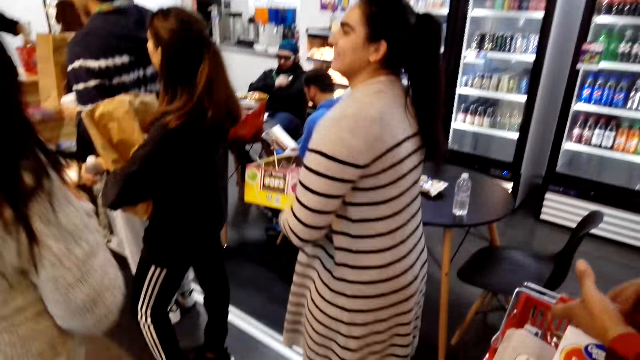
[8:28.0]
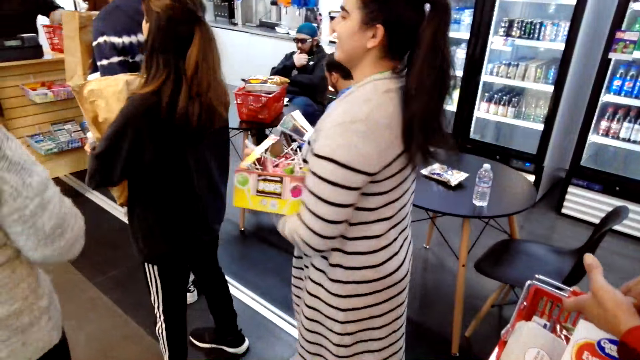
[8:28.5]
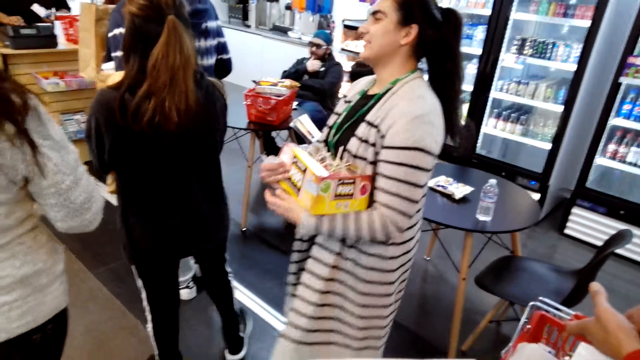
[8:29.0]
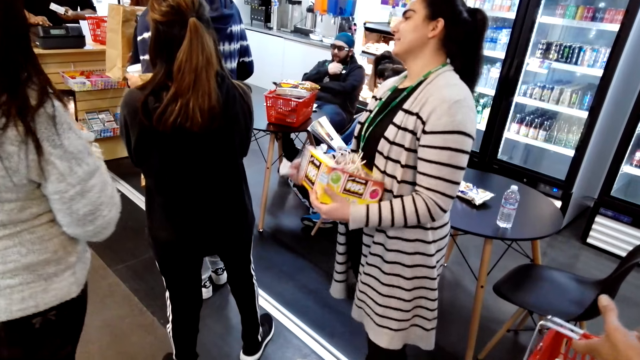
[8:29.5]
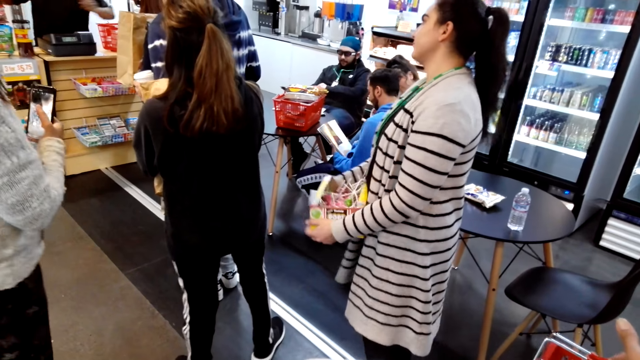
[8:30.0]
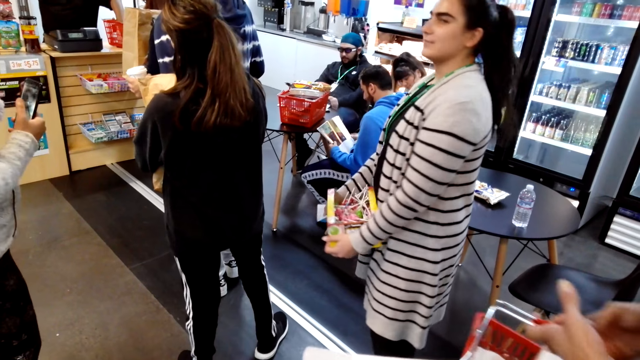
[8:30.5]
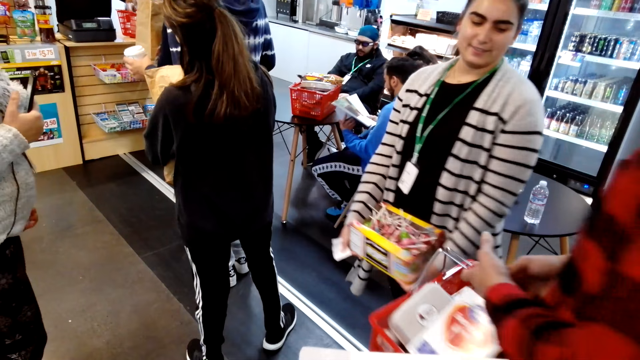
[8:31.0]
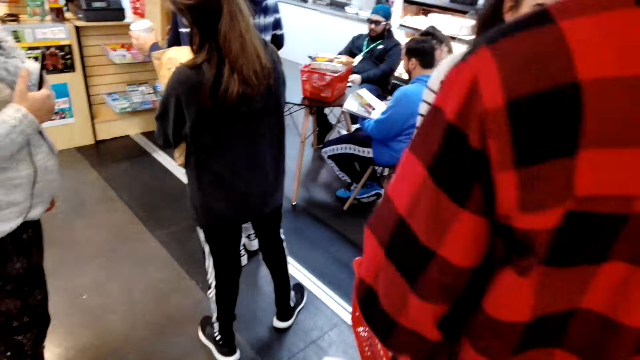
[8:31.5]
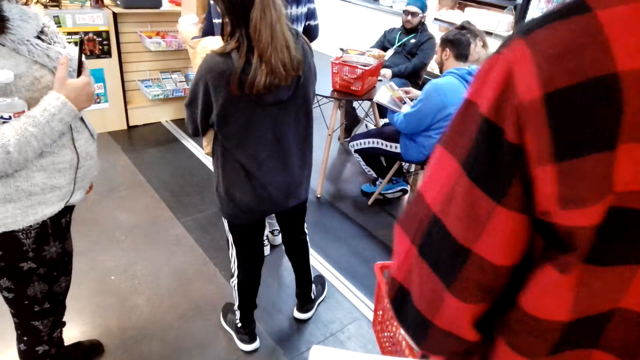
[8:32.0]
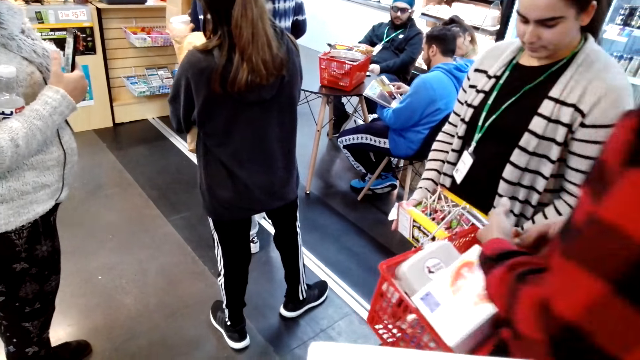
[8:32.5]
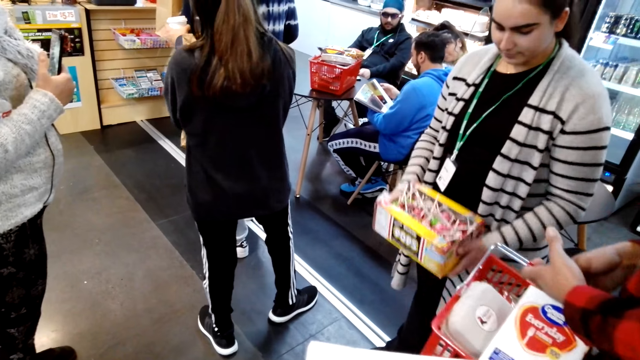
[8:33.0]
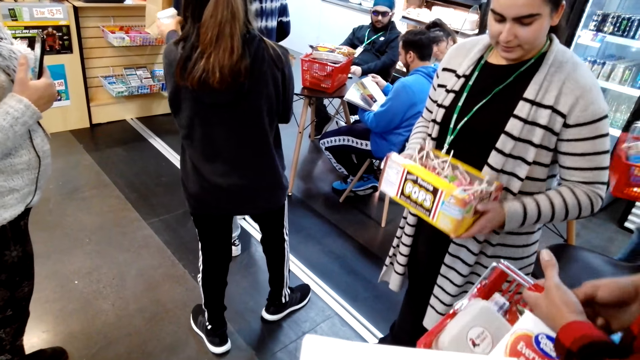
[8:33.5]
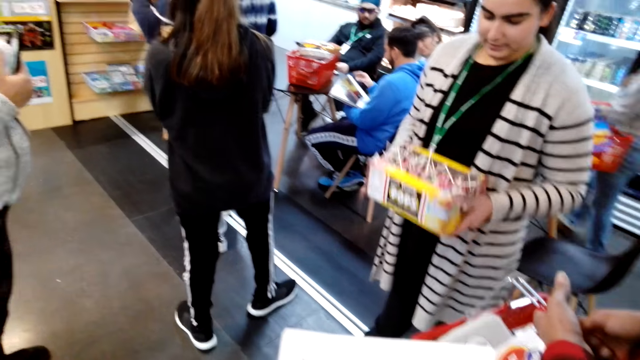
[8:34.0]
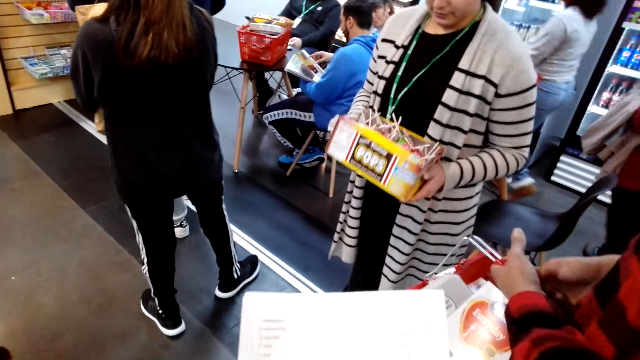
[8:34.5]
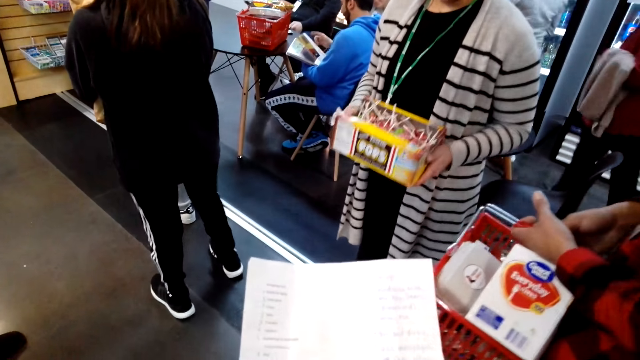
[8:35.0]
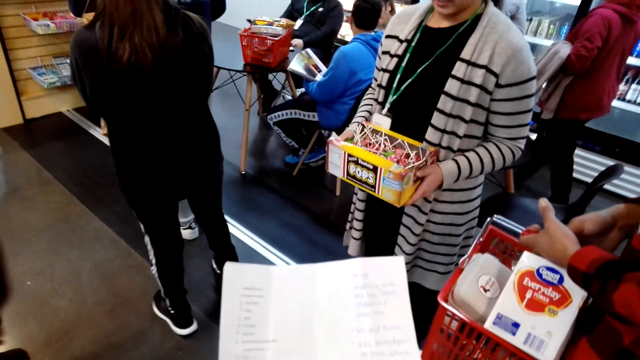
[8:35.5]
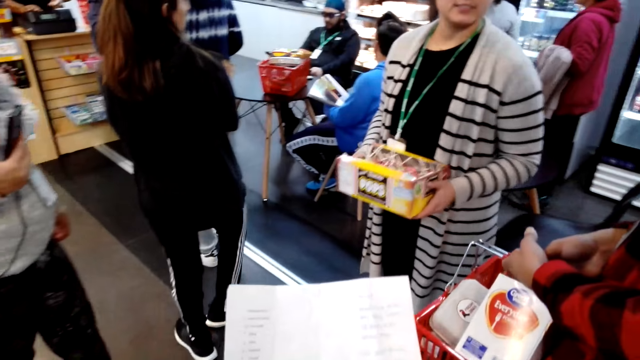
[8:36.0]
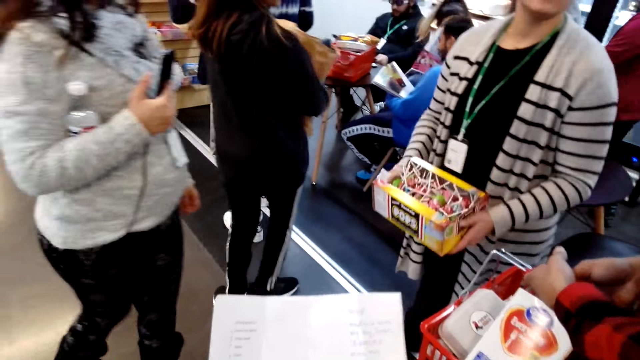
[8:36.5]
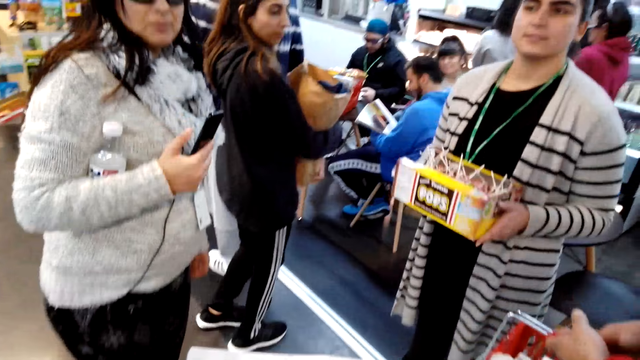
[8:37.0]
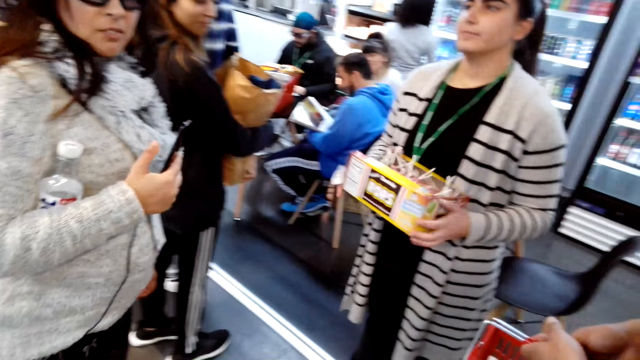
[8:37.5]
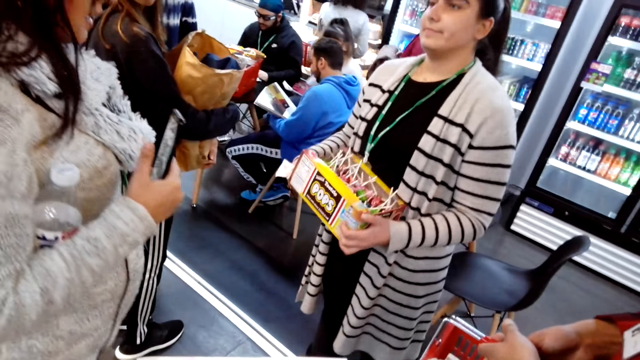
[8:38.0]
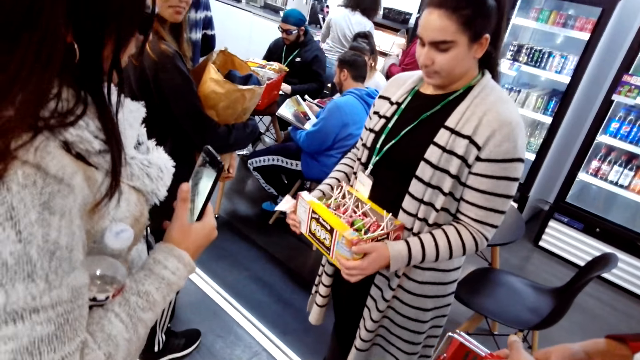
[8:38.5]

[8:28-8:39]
The camera wearer looks at the paper. A woman shakes a box of sweets. The camera wearer holds the sheet.

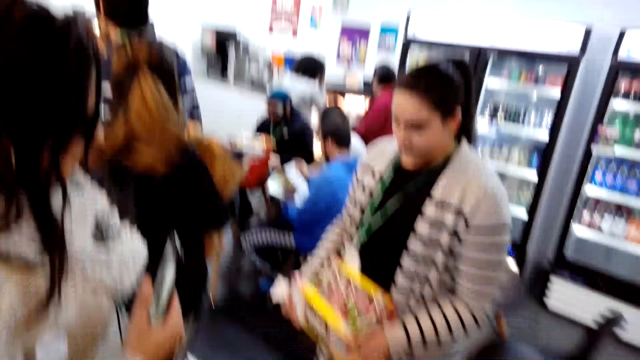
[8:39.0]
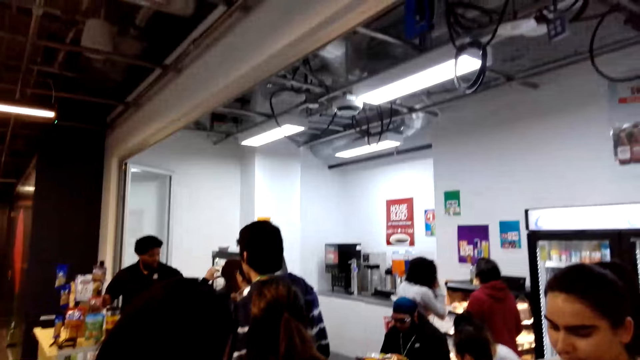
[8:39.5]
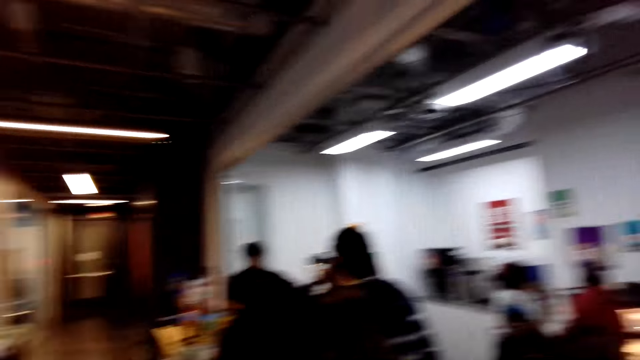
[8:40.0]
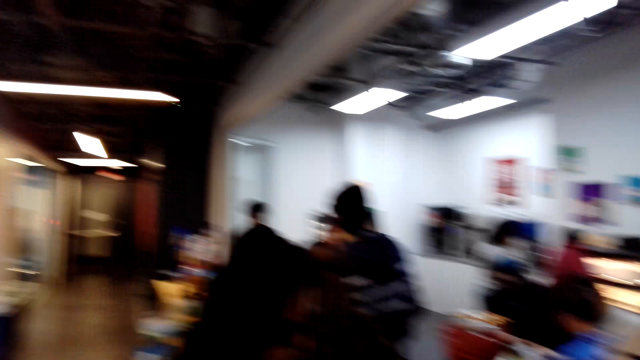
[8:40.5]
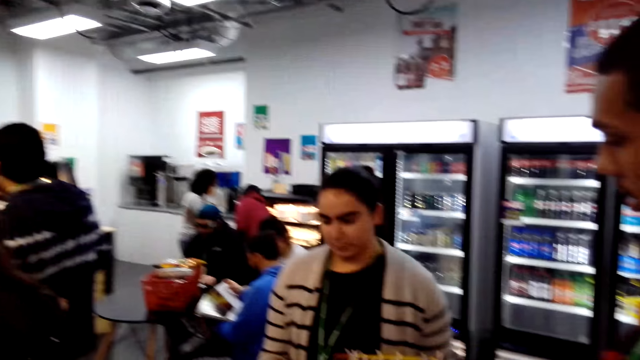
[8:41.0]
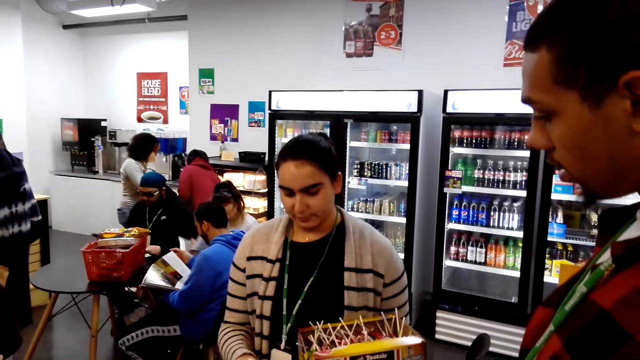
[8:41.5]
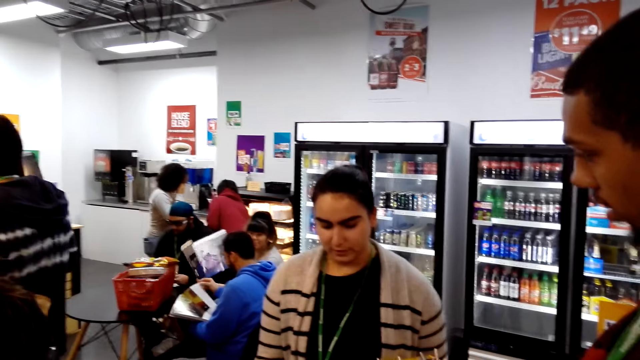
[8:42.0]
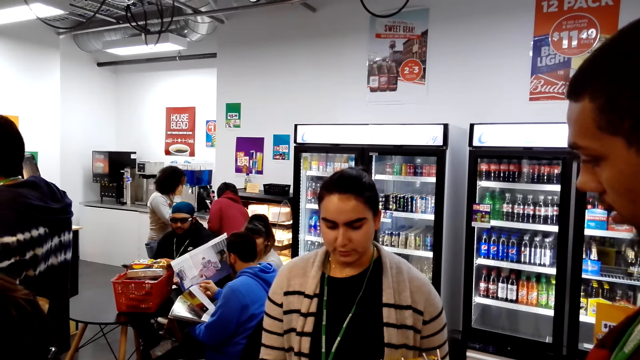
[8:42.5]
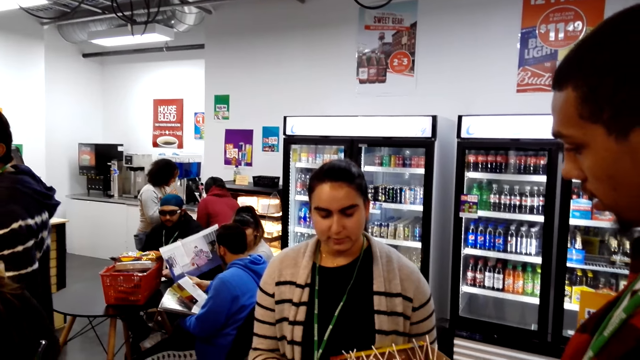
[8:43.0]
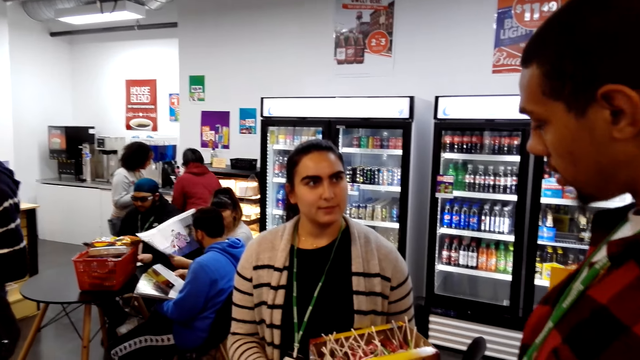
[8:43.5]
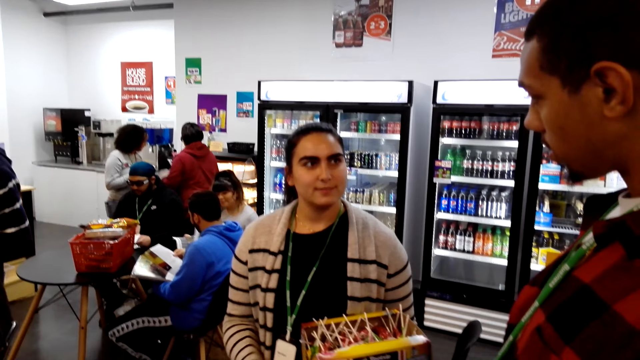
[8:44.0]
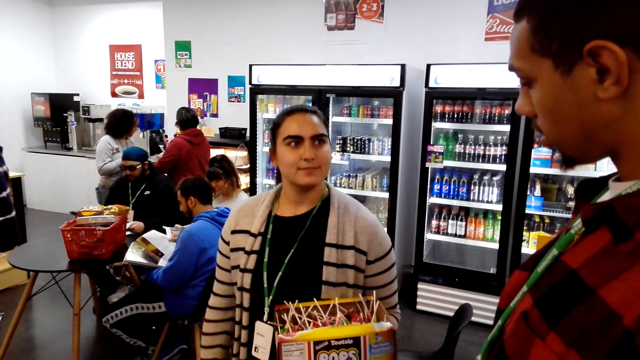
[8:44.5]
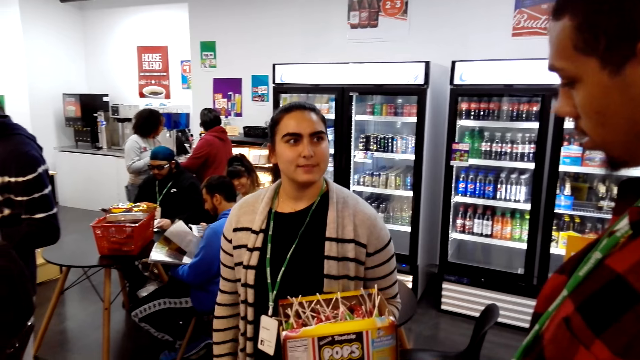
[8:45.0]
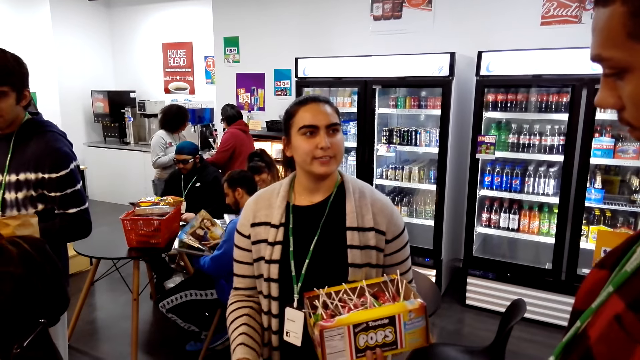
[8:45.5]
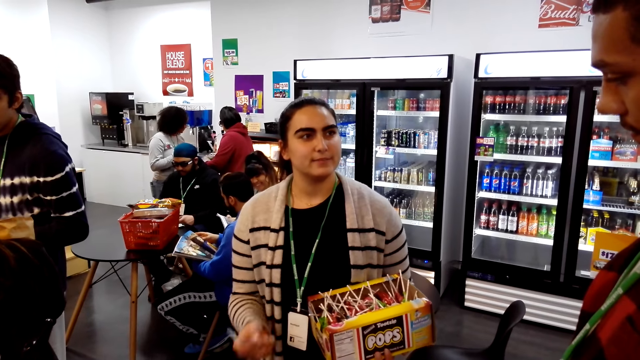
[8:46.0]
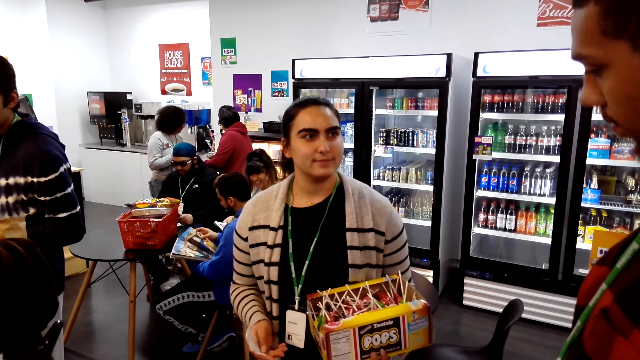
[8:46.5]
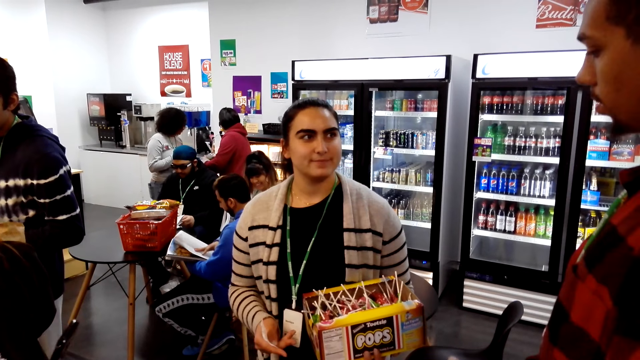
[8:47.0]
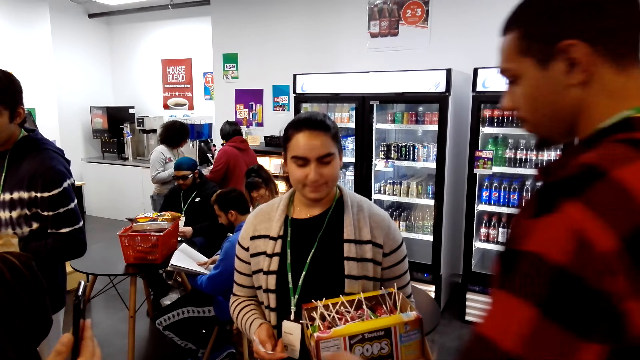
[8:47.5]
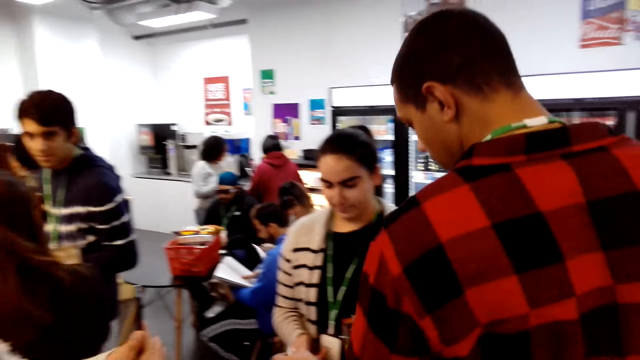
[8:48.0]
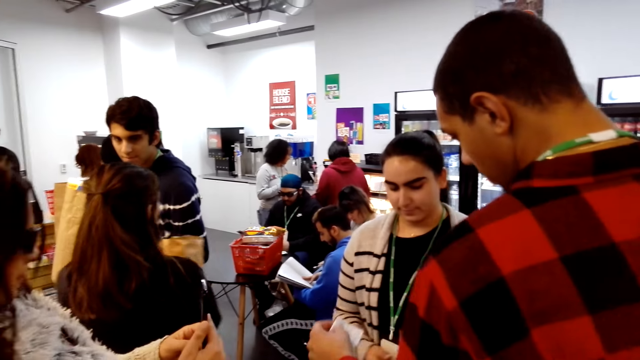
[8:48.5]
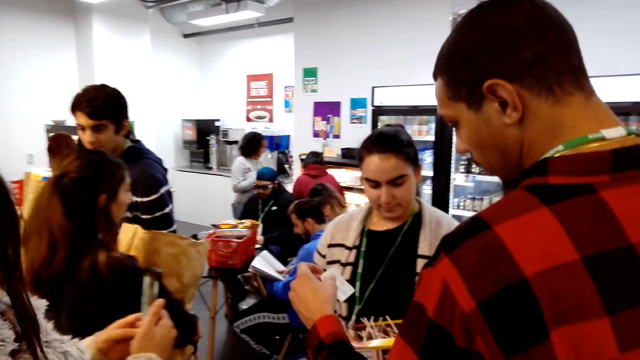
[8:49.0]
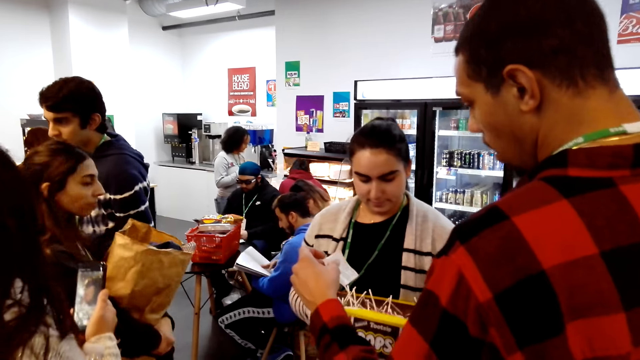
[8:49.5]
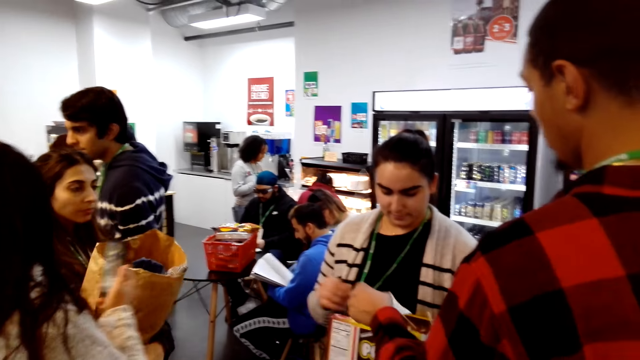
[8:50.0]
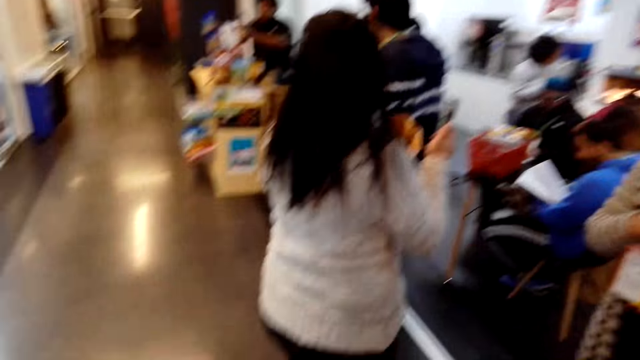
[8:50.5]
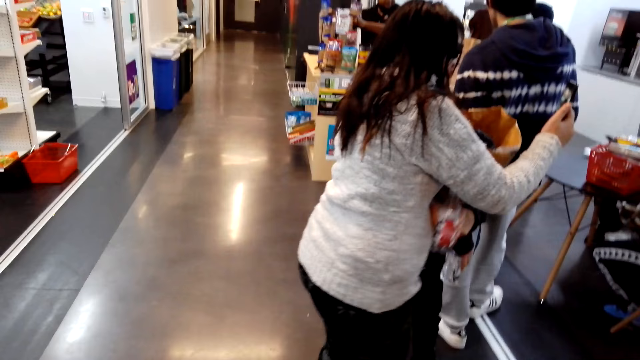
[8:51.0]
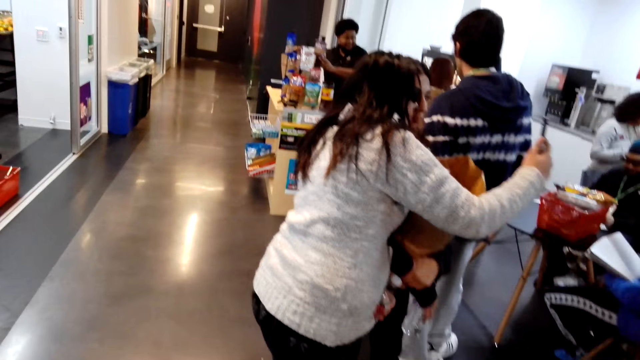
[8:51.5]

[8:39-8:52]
The camera wearer looks around. A man takes a receipt from a woman's hand. Another man holds the paper. The first man looks at the receipt and gives the receipt to the woman. Two other women take a selfie.
